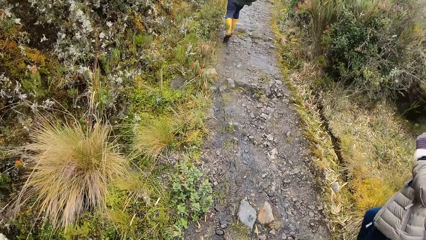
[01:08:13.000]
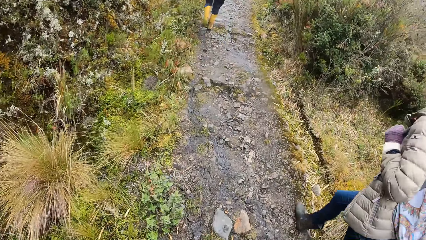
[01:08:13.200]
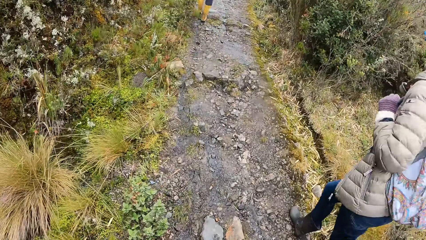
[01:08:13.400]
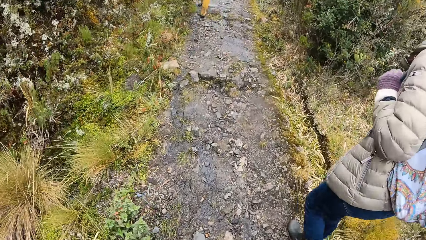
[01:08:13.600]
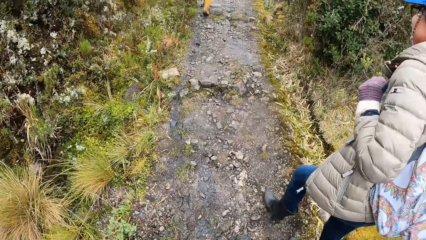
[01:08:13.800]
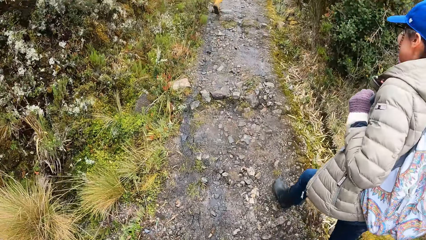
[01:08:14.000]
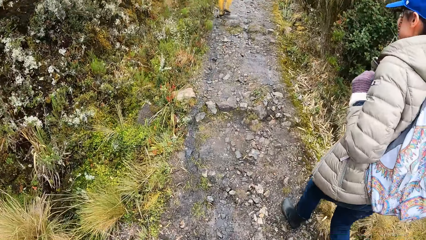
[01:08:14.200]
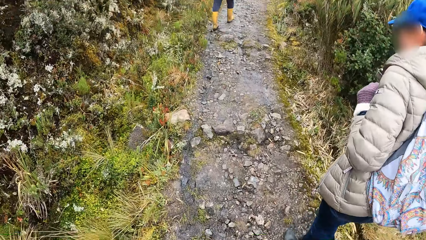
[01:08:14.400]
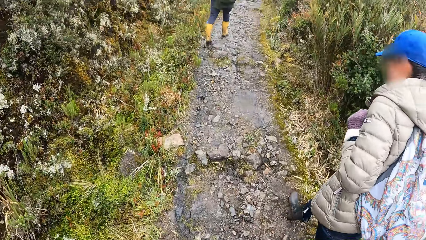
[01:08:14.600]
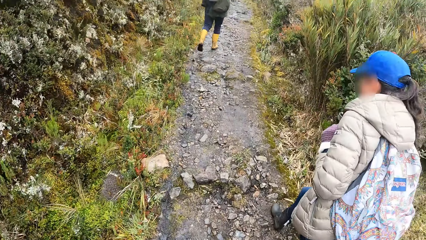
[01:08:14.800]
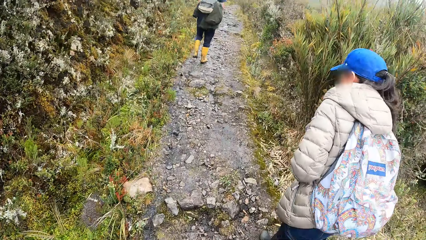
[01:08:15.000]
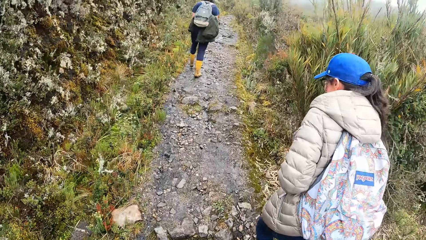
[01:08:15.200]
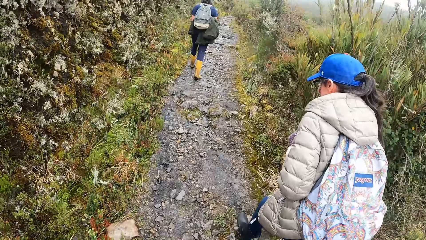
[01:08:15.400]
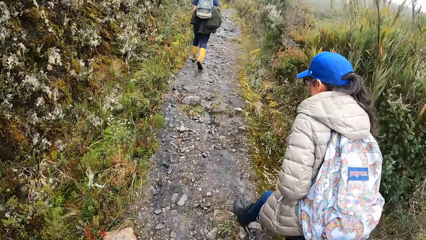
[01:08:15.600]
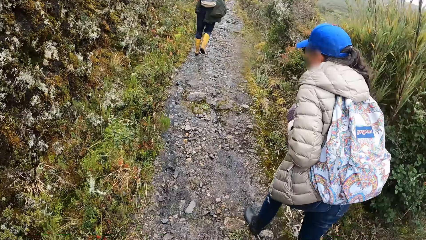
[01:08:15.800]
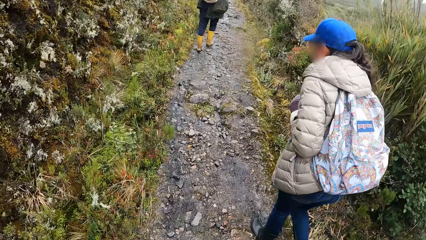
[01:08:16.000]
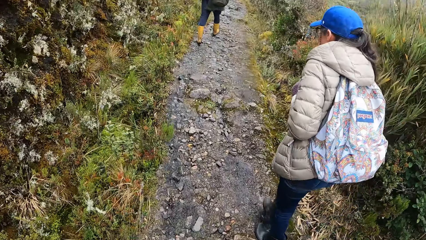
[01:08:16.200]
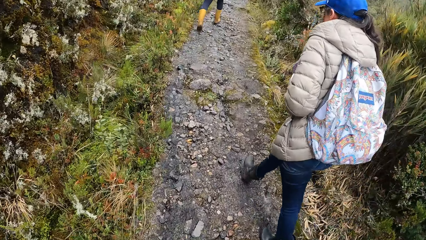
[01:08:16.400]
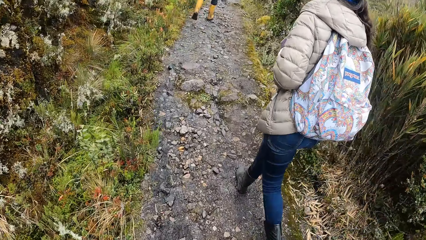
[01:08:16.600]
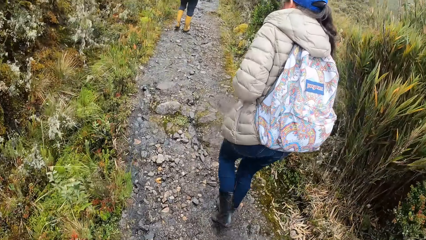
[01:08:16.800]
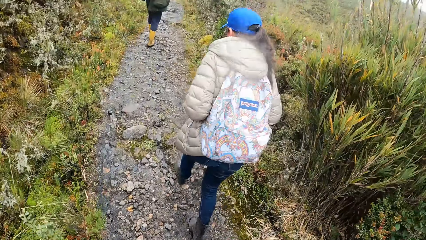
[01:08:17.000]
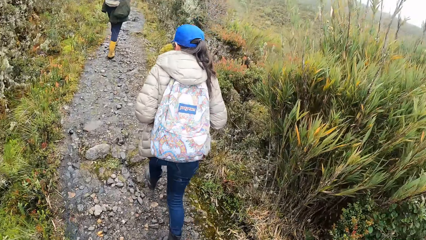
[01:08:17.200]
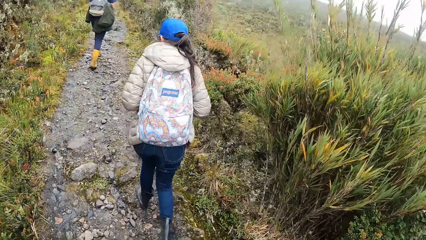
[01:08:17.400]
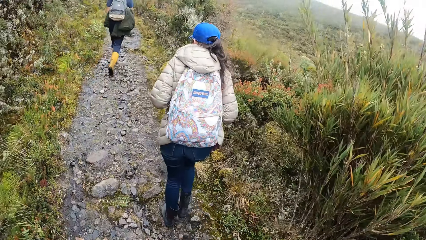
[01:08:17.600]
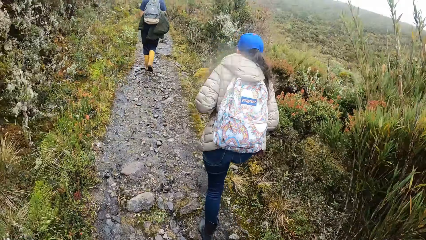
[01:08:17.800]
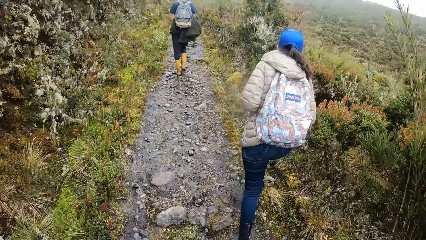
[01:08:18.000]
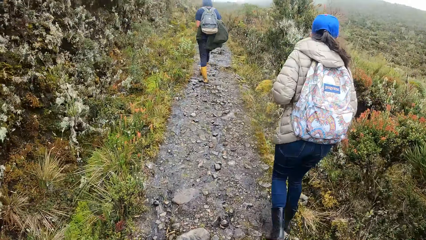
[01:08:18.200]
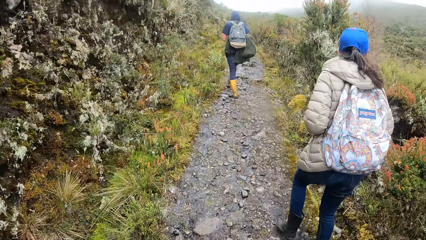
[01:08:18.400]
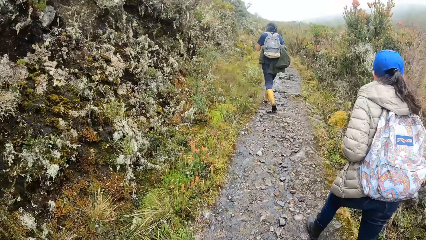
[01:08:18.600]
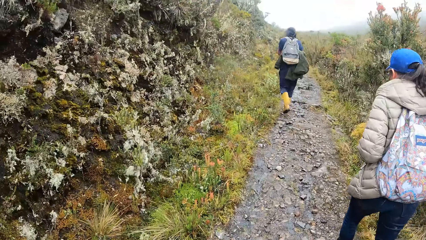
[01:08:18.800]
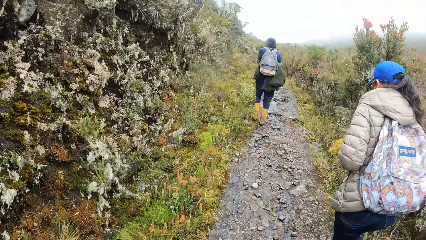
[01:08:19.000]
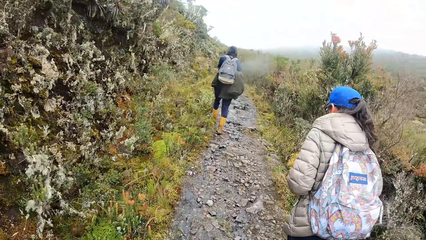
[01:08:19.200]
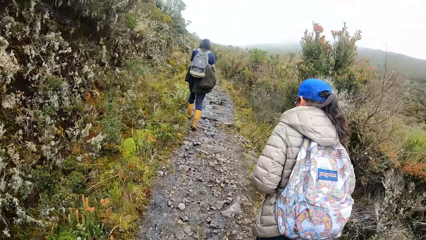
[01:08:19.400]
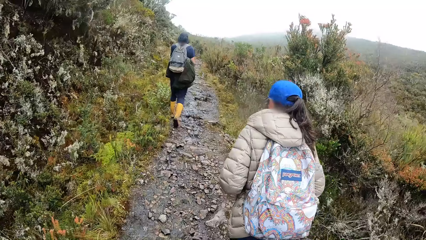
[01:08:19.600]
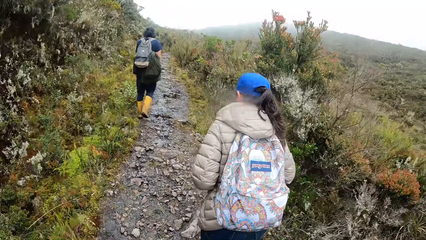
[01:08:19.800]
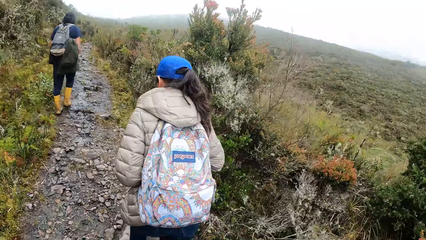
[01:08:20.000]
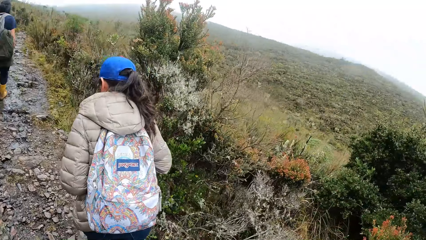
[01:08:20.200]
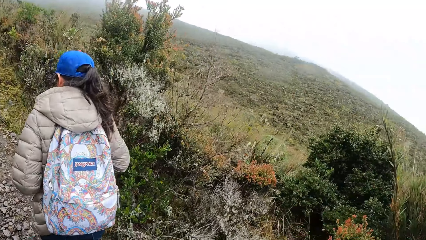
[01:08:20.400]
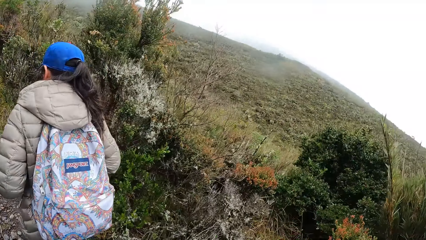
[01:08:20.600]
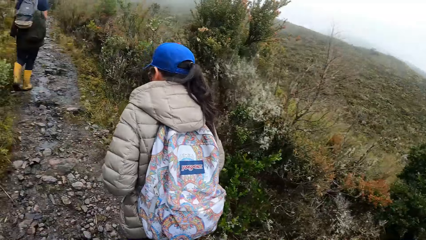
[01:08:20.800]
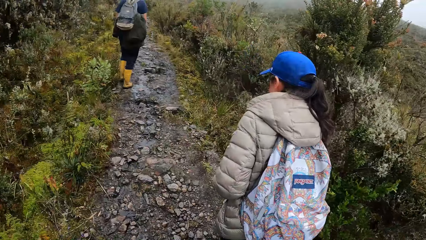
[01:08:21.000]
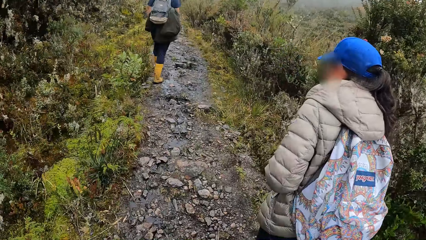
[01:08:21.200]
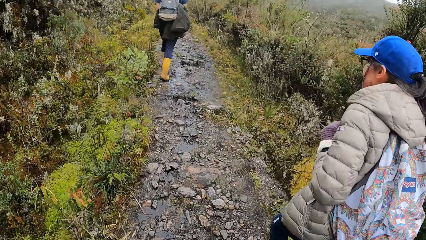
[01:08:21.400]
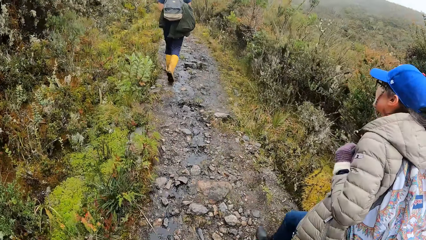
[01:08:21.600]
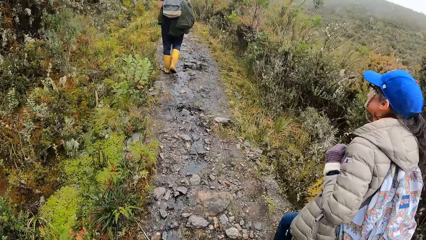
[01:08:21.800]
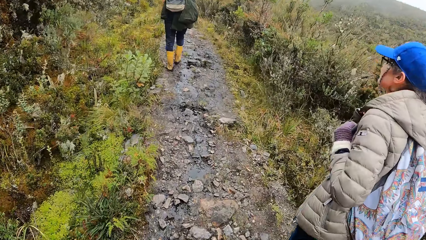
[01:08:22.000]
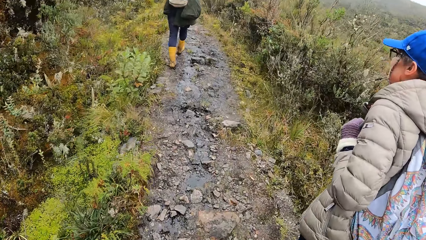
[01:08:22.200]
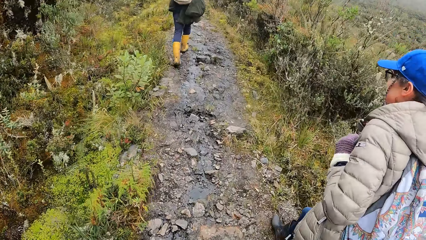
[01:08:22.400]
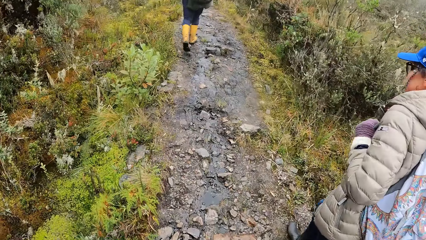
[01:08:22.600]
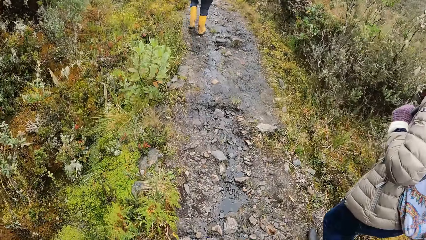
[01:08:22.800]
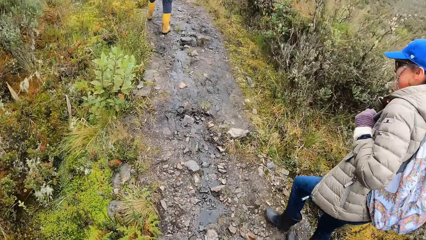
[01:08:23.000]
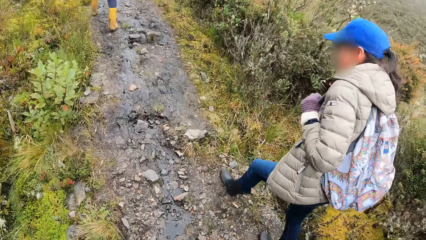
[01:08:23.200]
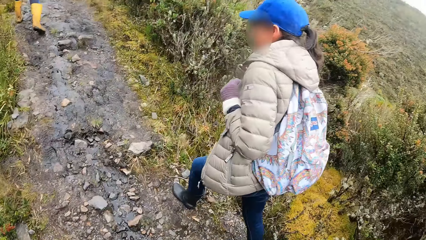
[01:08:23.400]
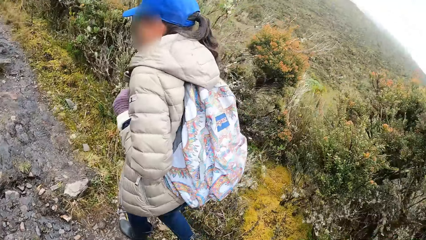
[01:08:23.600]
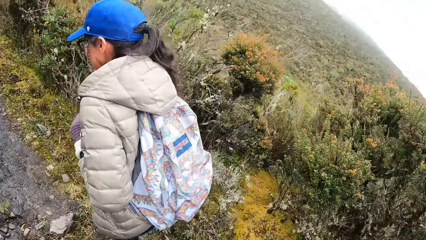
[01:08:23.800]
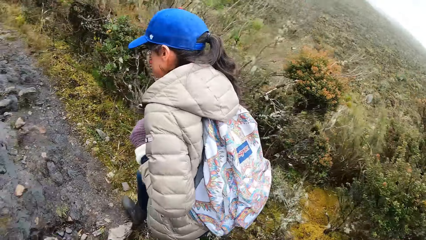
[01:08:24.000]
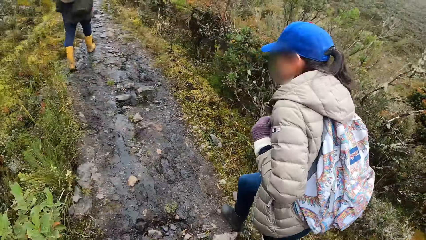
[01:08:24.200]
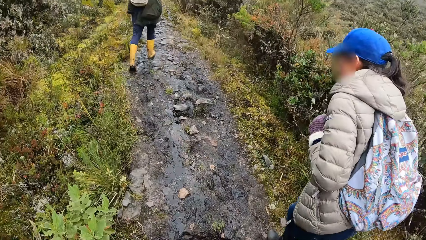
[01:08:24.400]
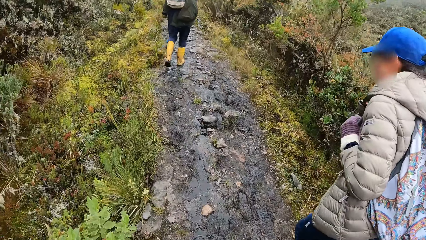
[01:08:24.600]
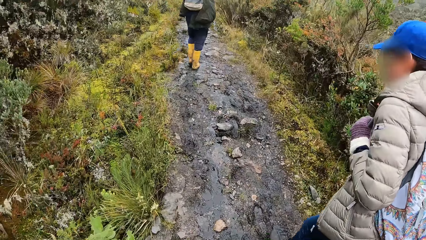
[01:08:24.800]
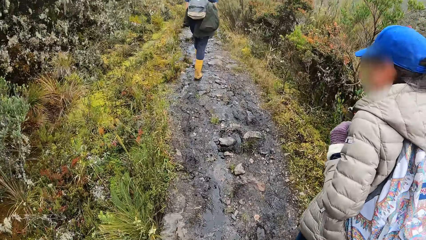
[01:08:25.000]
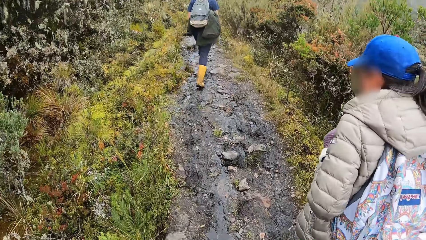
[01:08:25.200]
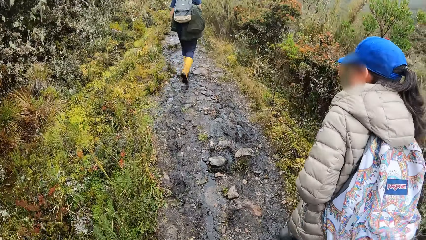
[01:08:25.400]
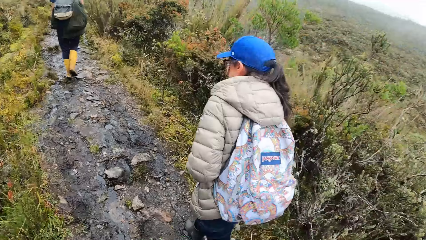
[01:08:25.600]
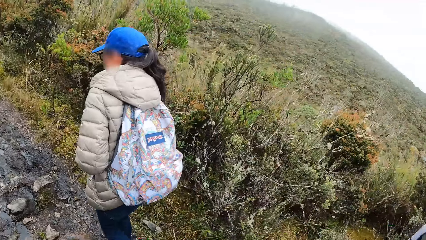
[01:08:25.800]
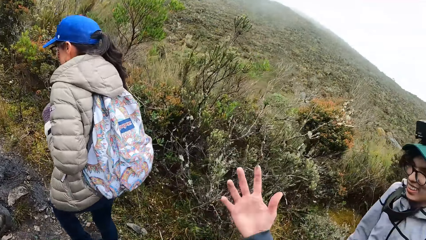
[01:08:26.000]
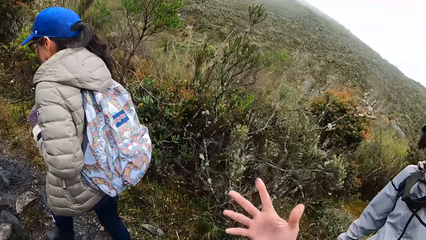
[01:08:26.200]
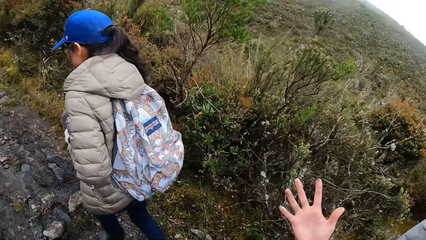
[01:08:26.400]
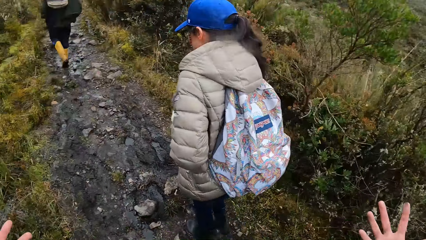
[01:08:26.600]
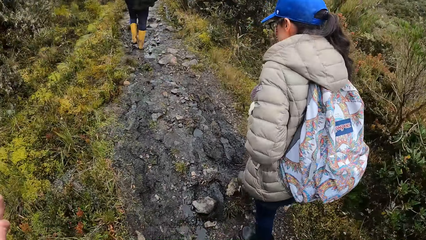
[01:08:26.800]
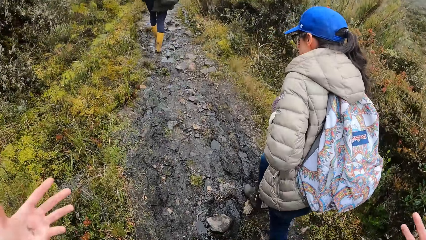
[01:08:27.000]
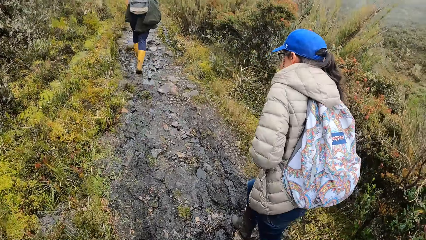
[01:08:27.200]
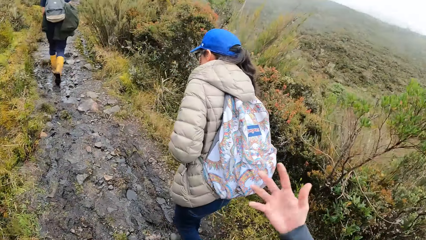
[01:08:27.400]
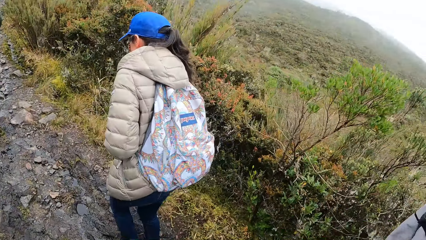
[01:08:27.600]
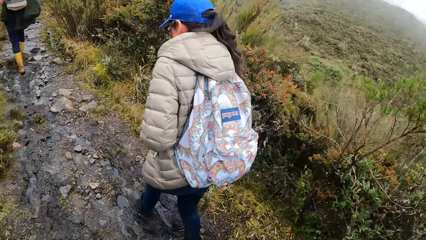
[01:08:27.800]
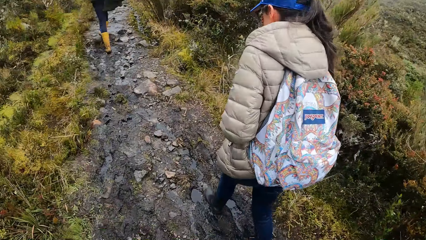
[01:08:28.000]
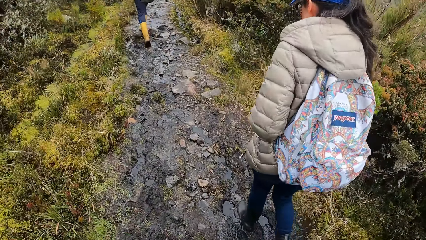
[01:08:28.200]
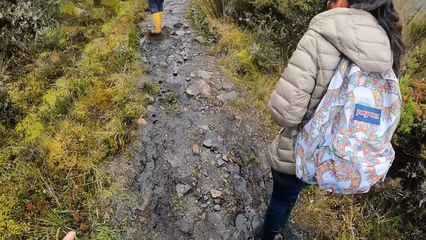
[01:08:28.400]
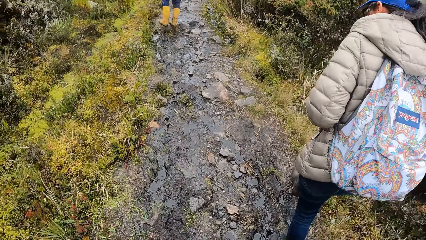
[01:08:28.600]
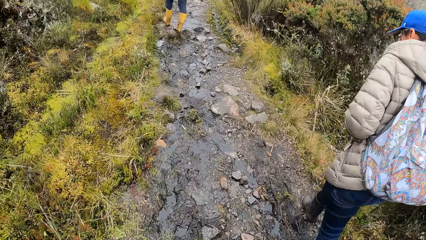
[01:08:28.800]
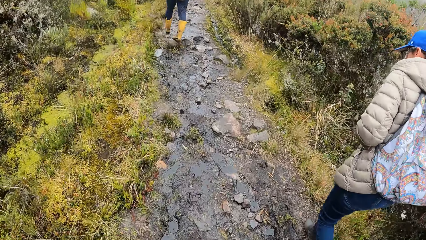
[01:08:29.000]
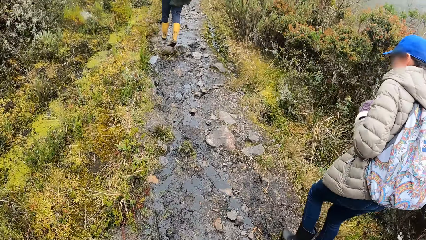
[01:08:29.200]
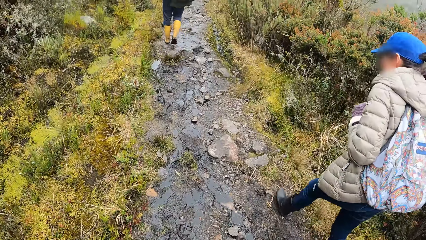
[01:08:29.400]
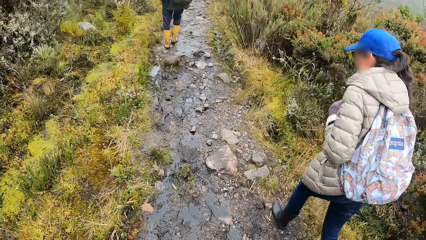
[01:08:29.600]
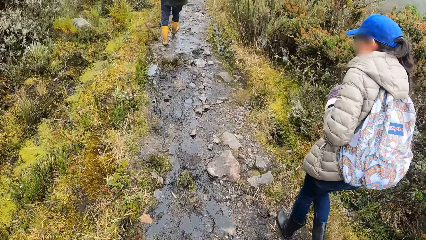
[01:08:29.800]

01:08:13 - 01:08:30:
The camera wearer looks around. They look at the road. They demonstrate with both hands. They move a hand.
